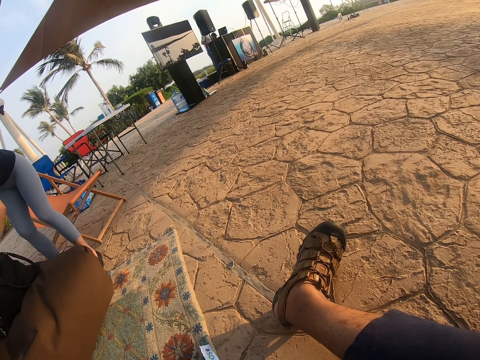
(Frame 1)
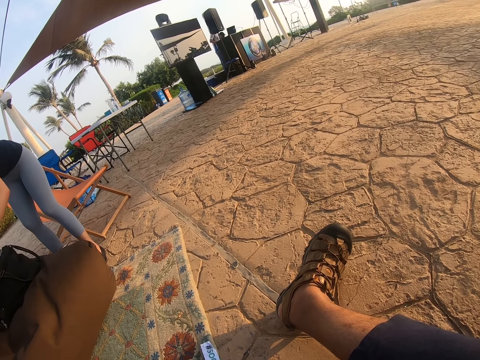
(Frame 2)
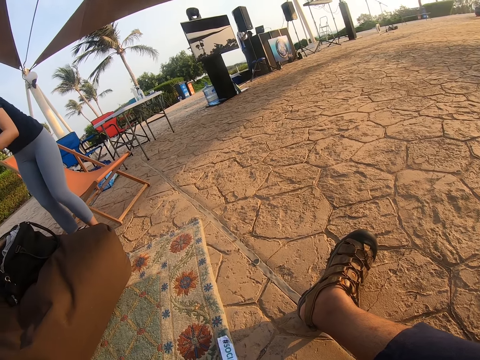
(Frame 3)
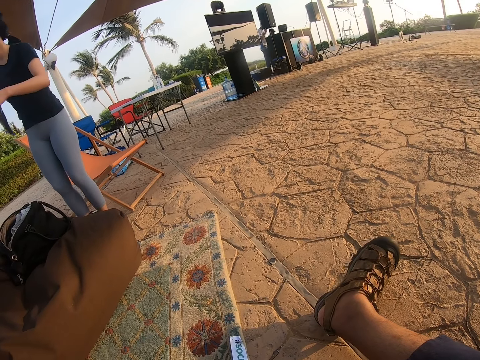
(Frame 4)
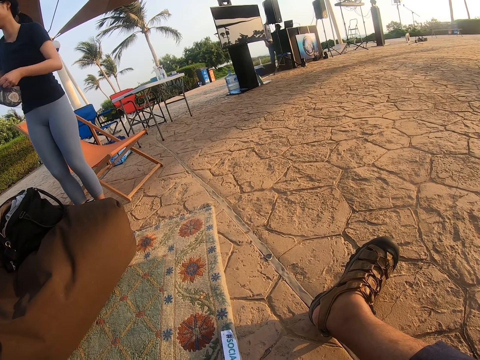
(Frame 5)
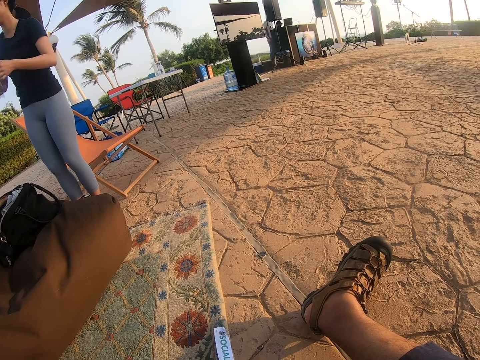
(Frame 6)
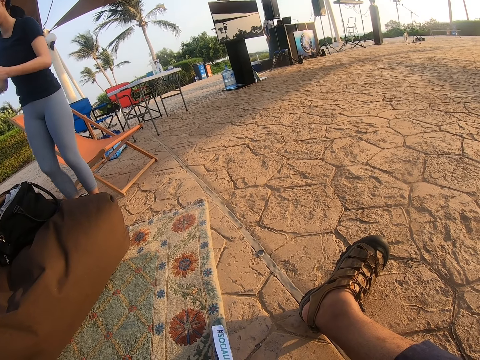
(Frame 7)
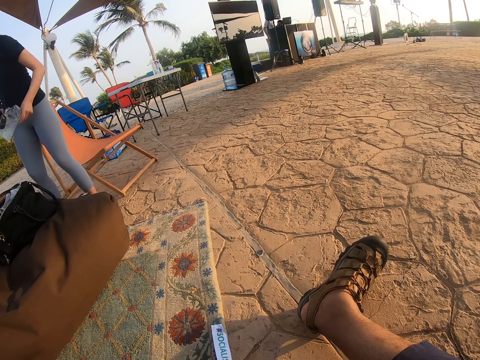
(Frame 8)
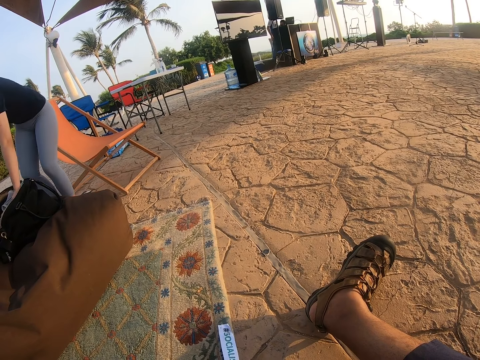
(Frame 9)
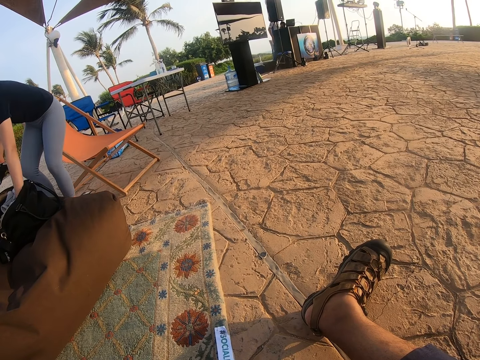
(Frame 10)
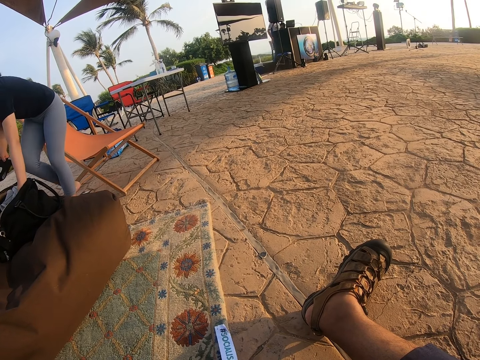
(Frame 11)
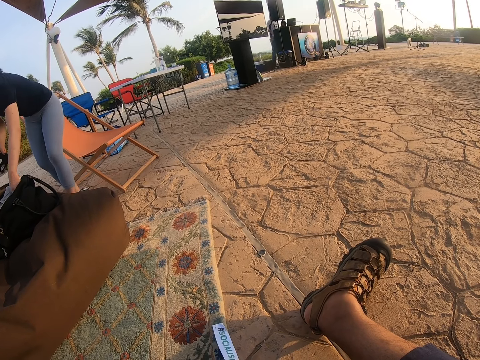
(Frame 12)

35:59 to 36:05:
A lady checks the bag. The lady removes the shoes from the bag, removes the shoes from the plastic paper, and picks up the socks. The lady puts the plastic paper in the bag.

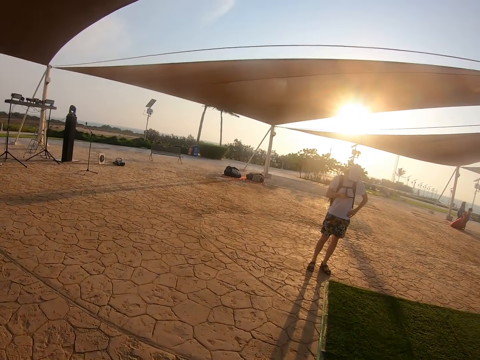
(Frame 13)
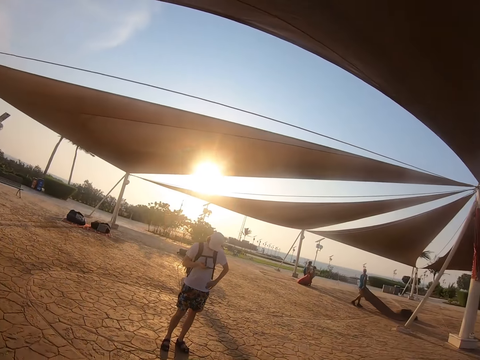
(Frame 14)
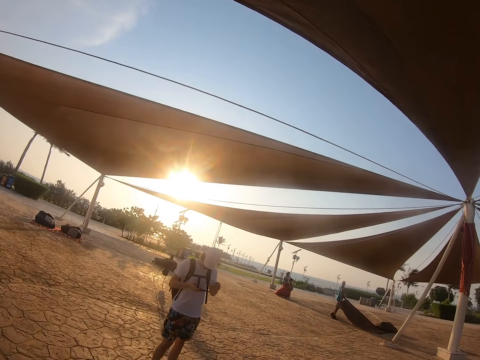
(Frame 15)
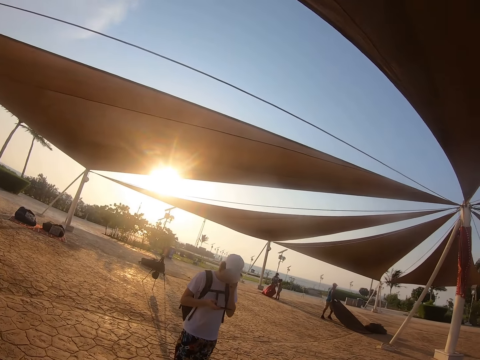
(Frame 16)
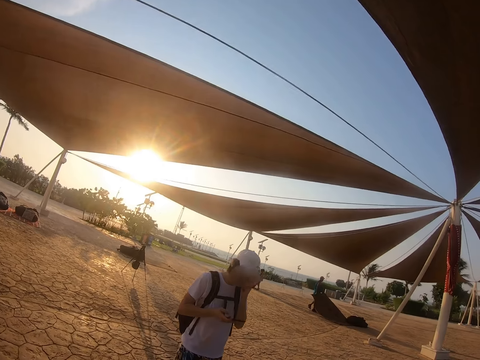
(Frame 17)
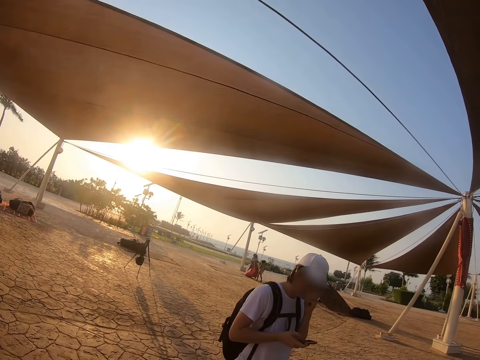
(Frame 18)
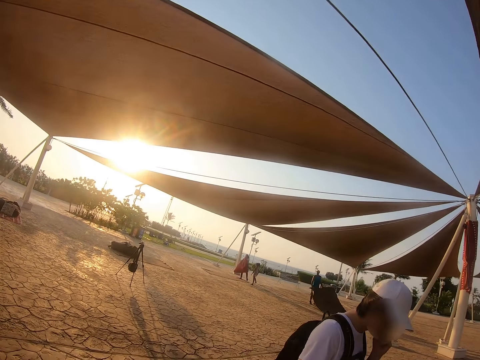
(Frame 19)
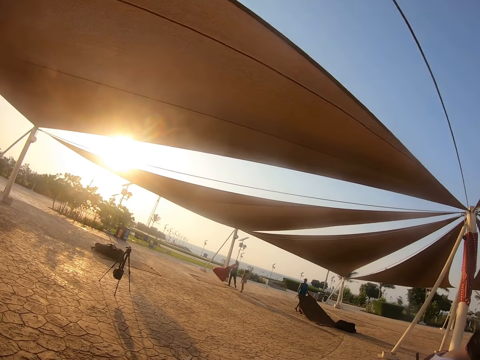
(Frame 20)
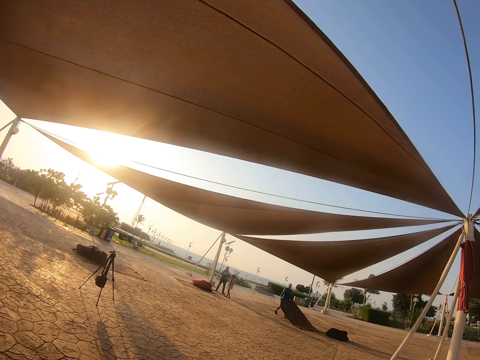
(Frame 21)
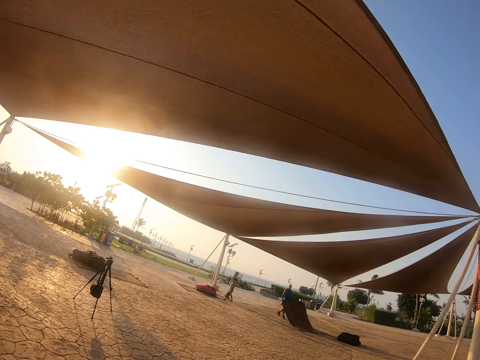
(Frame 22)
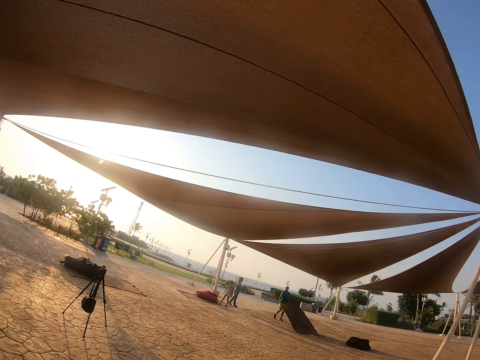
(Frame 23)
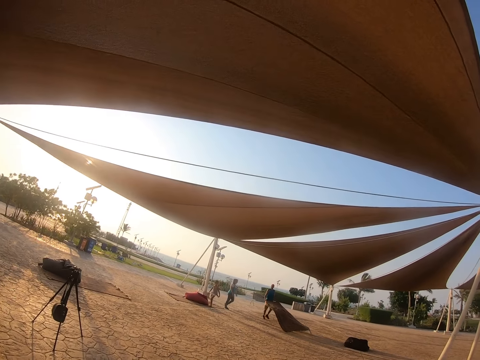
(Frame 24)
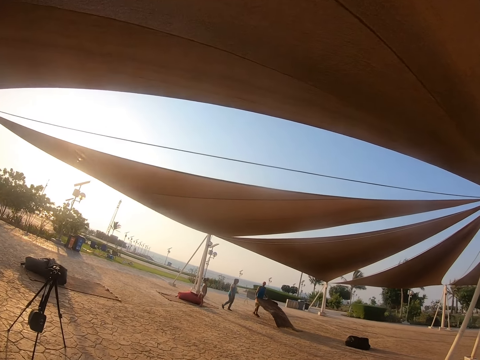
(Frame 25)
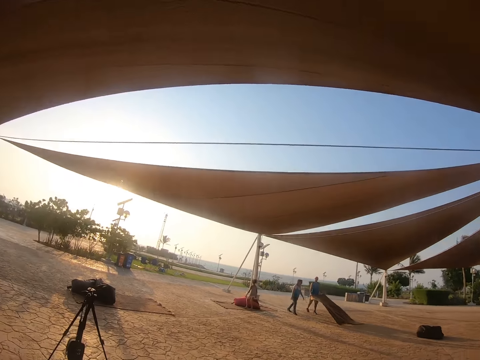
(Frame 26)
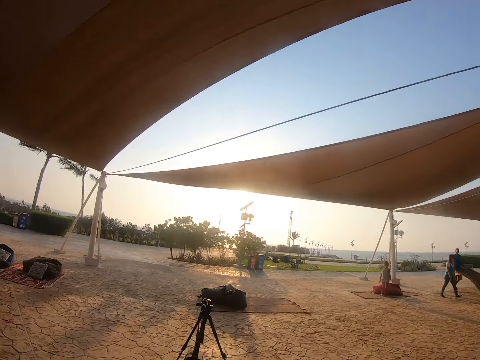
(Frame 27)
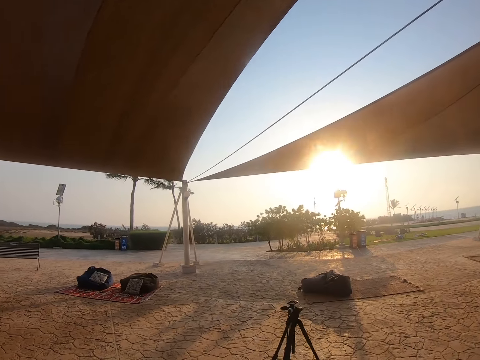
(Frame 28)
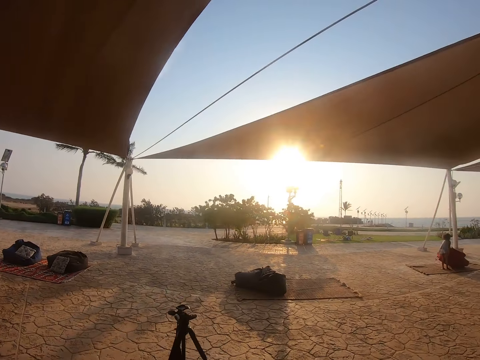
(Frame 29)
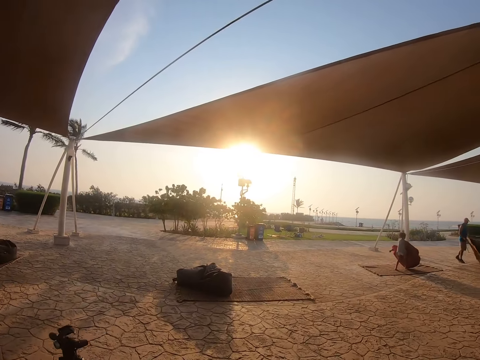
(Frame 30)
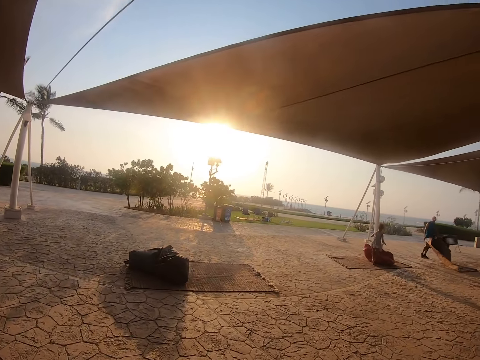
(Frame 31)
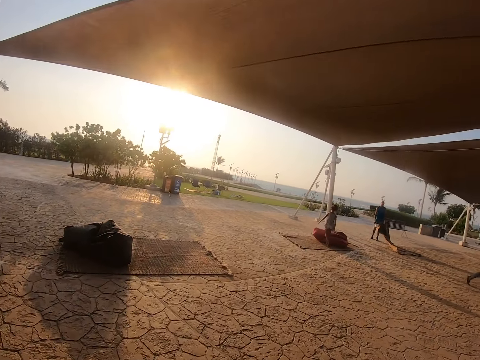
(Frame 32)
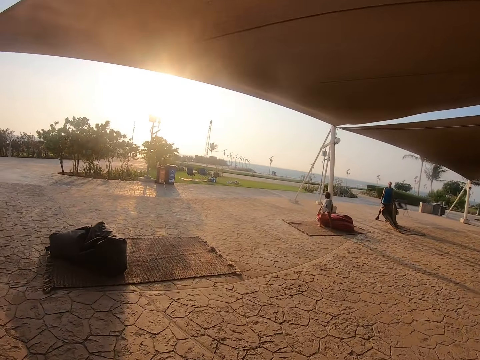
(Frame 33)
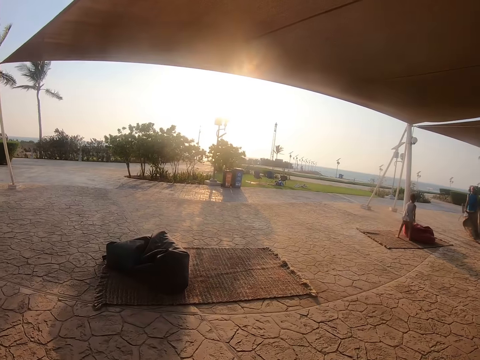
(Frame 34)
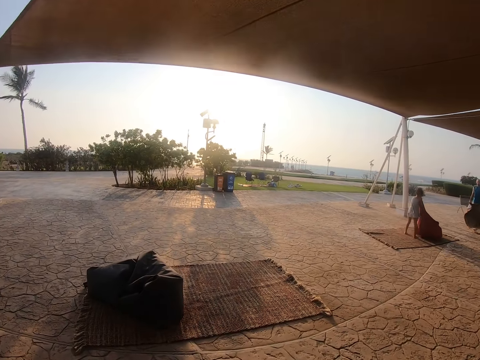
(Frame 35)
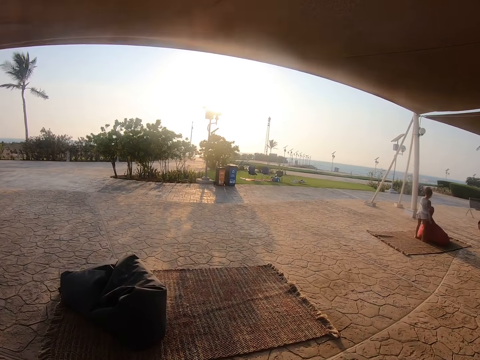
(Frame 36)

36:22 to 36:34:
The camera wearer looks at a man. They walk past the man. They look around.

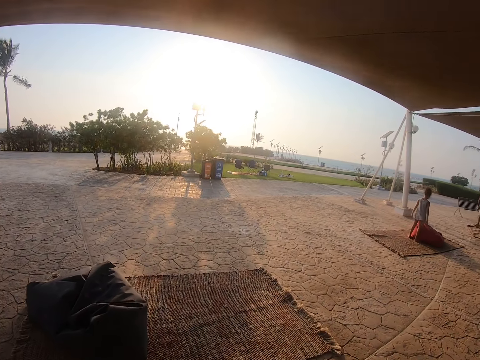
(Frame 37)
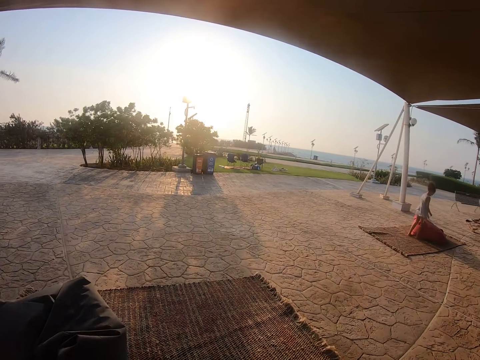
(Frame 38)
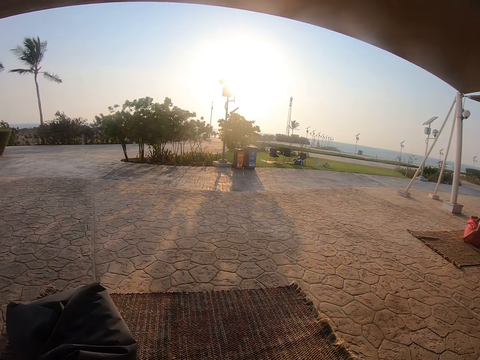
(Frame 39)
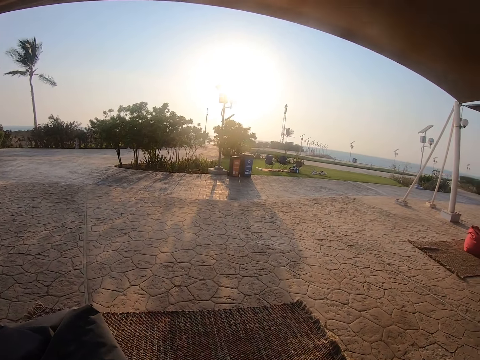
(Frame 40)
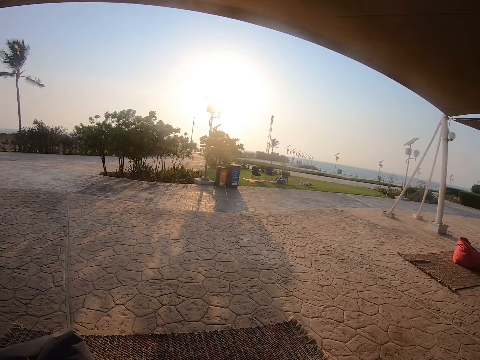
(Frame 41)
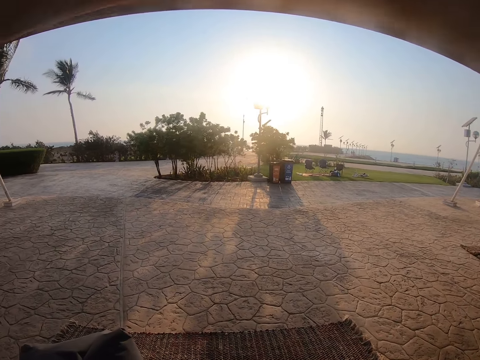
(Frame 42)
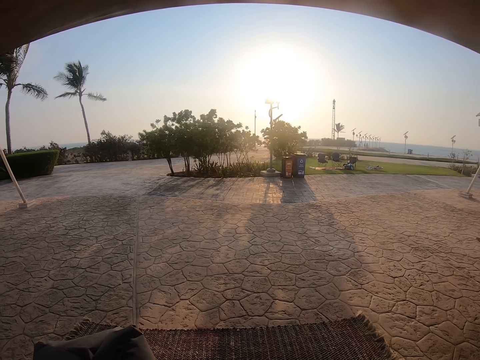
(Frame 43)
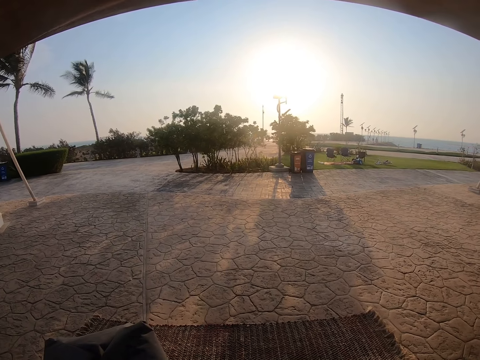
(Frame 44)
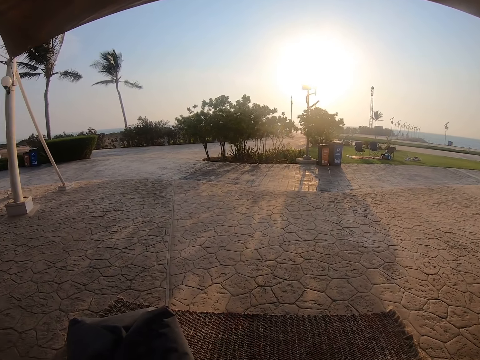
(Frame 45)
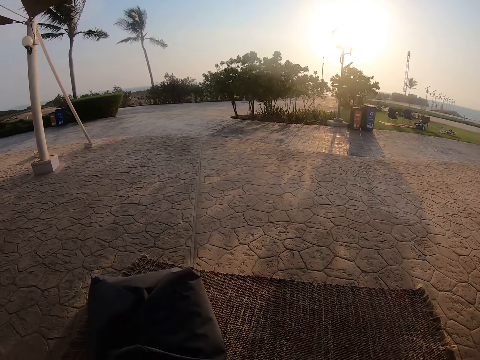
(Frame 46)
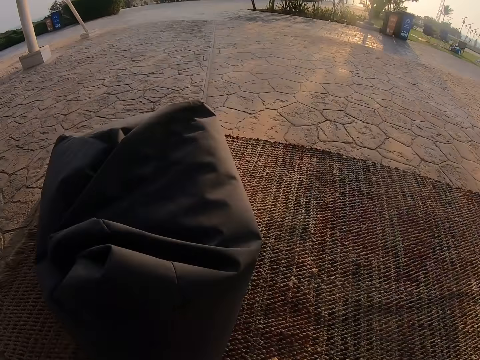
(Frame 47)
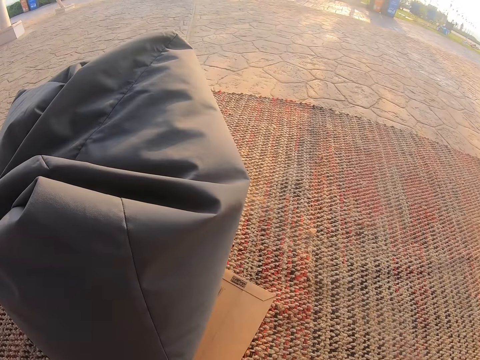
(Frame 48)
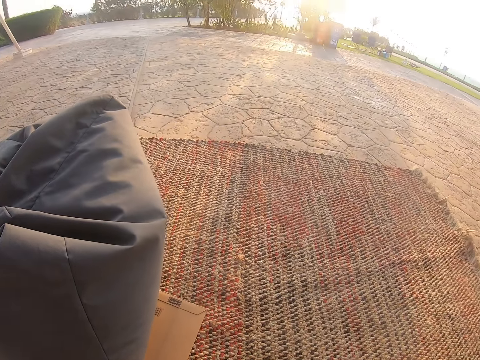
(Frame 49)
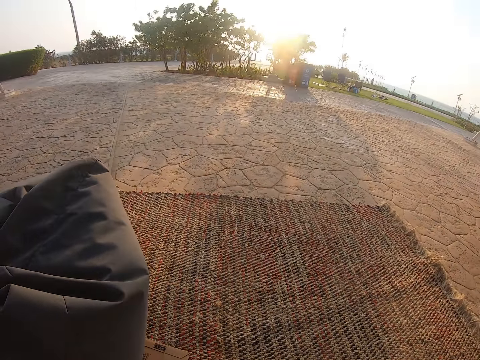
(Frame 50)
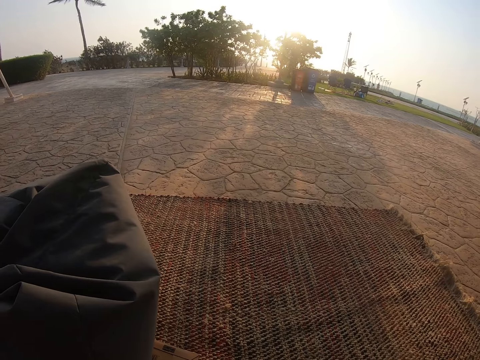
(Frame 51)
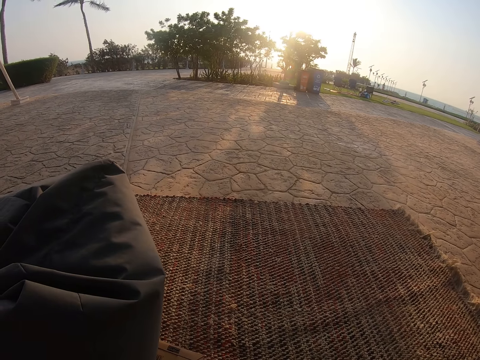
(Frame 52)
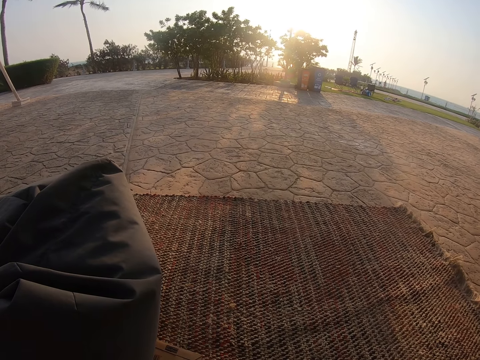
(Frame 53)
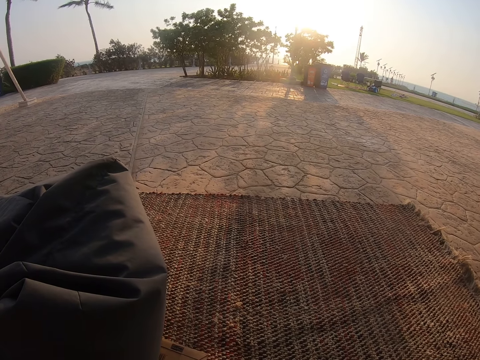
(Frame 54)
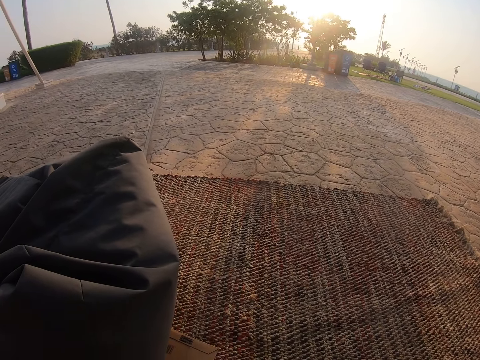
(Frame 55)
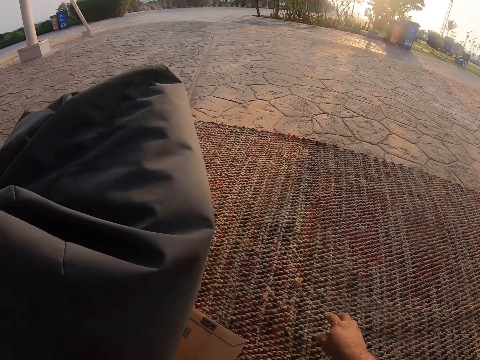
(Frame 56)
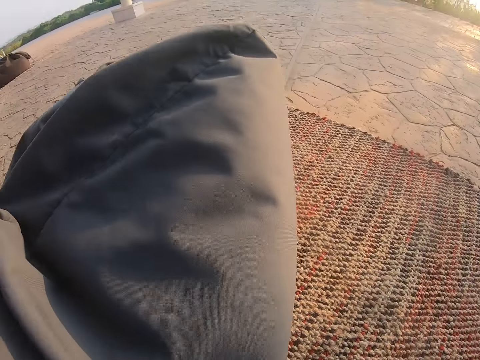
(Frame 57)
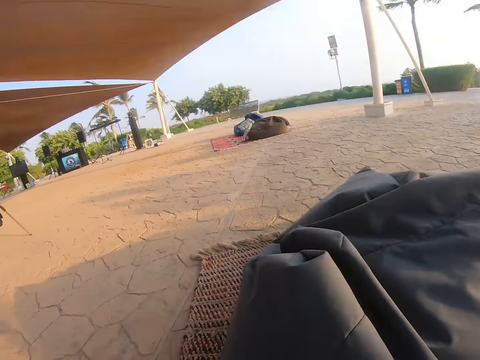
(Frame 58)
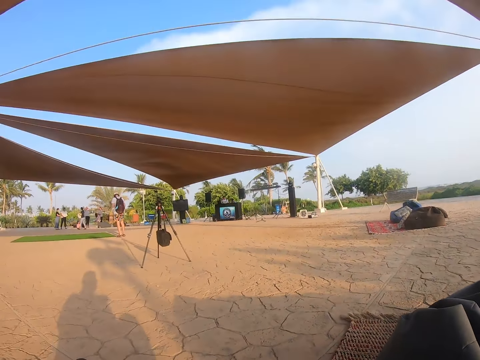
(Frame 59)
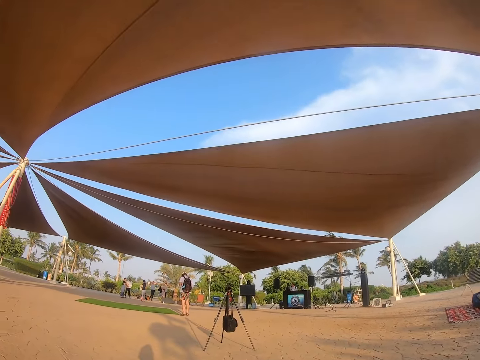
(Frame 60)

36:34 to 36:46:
The camera wearer stands in front of a mat. They place an envelope on the mat. They look around. They place the right hand on the mat. They sit on the mat.
